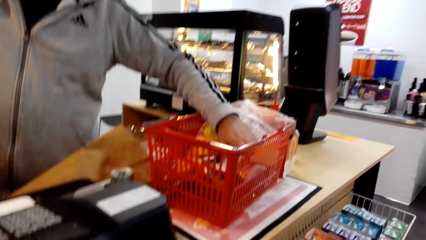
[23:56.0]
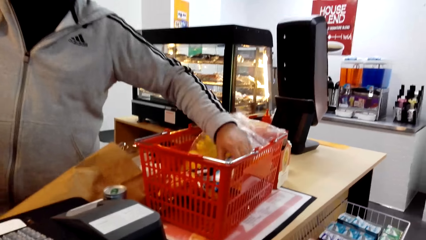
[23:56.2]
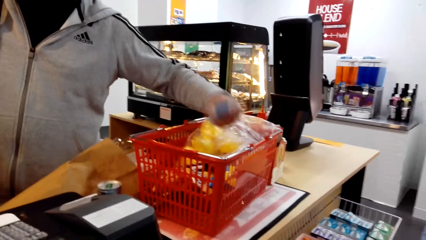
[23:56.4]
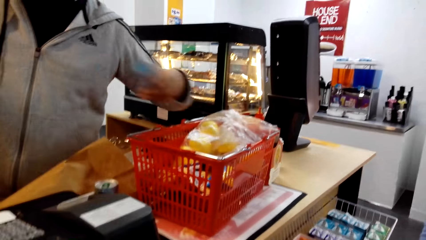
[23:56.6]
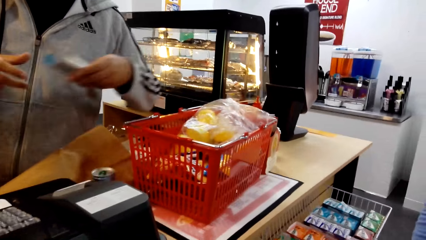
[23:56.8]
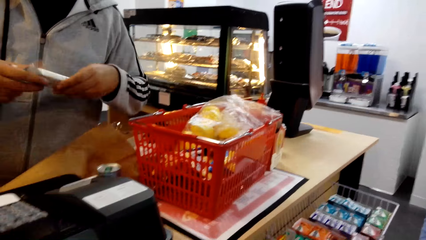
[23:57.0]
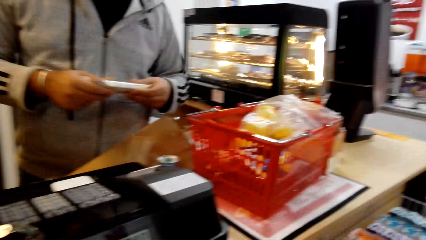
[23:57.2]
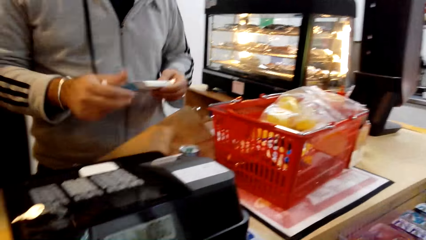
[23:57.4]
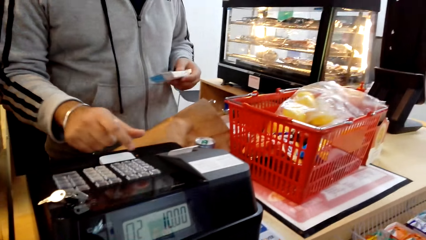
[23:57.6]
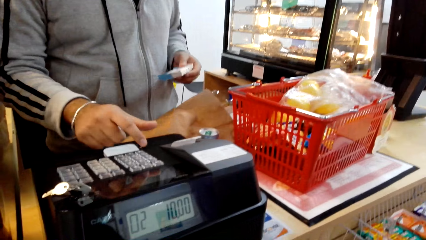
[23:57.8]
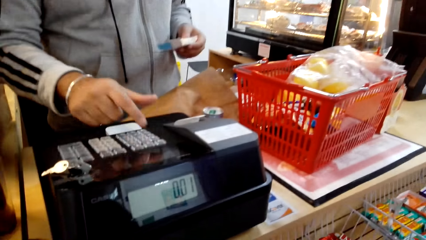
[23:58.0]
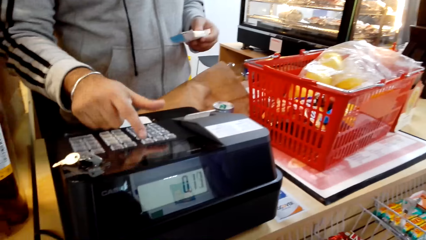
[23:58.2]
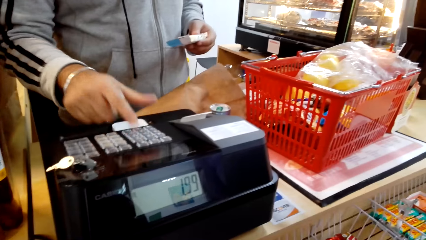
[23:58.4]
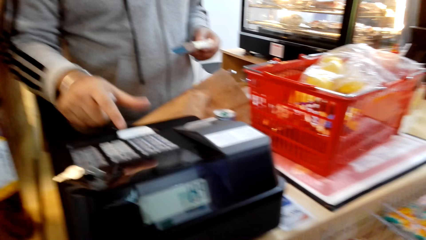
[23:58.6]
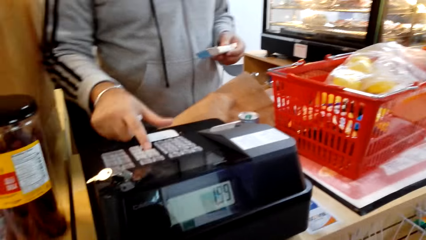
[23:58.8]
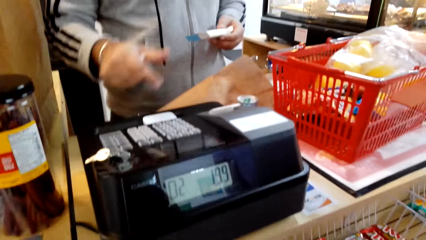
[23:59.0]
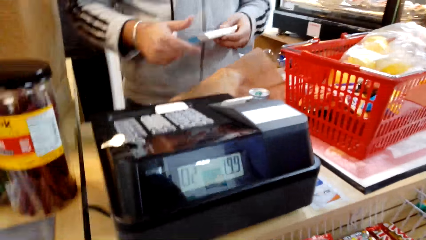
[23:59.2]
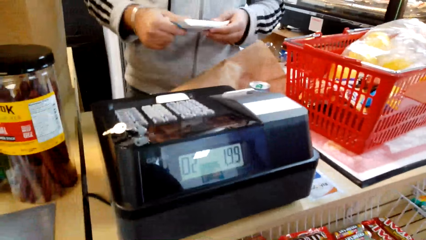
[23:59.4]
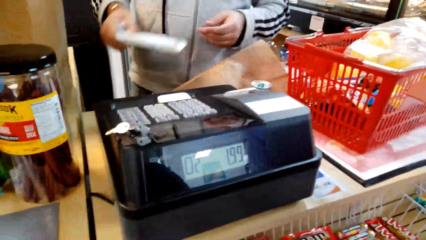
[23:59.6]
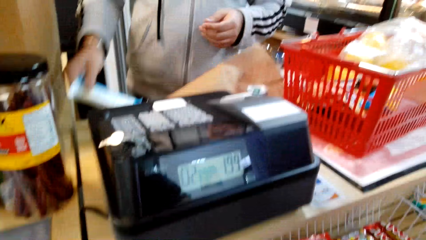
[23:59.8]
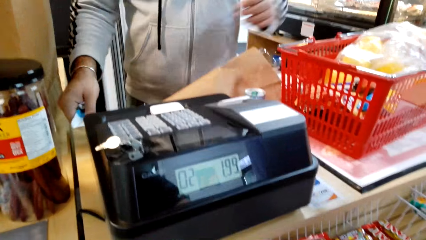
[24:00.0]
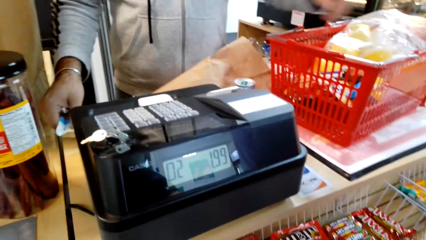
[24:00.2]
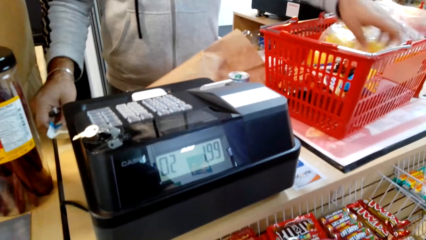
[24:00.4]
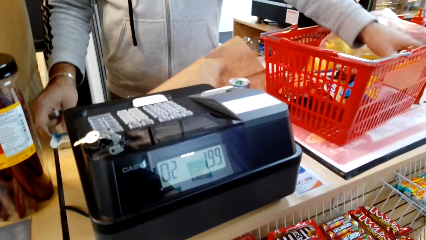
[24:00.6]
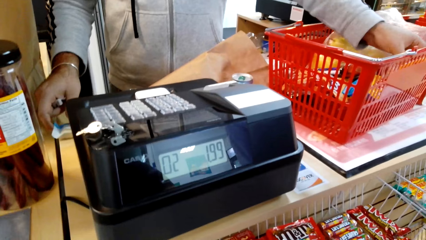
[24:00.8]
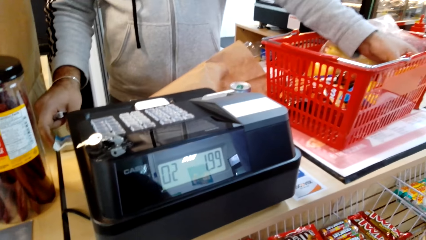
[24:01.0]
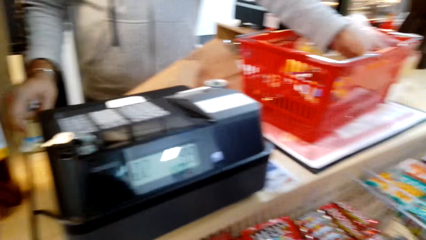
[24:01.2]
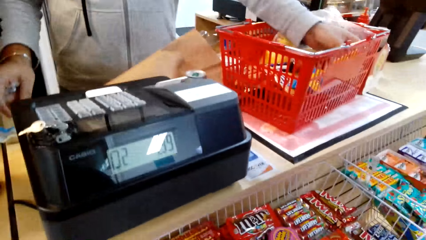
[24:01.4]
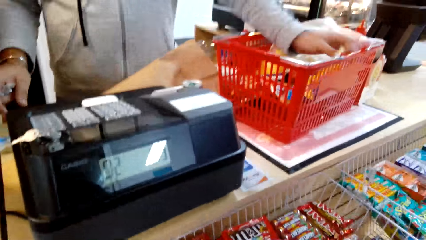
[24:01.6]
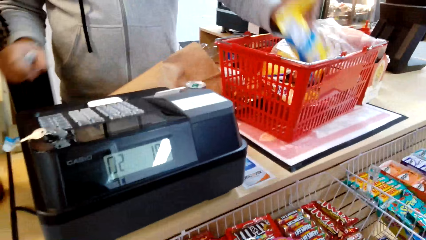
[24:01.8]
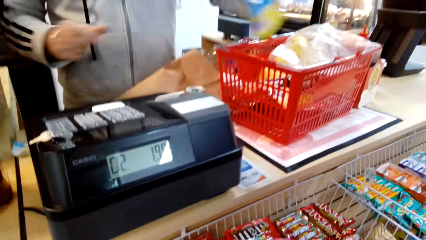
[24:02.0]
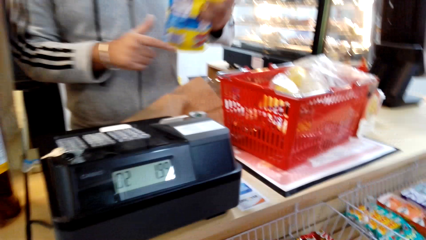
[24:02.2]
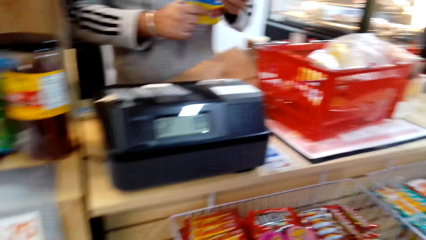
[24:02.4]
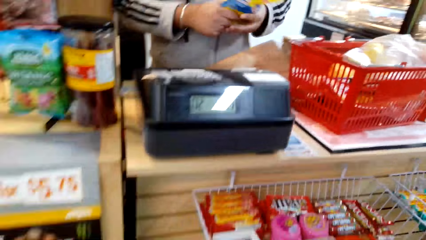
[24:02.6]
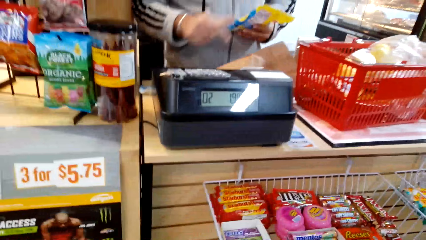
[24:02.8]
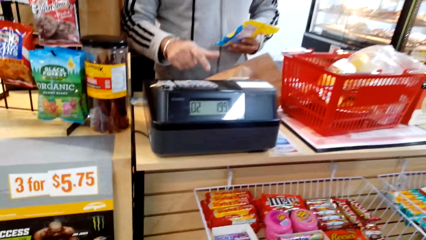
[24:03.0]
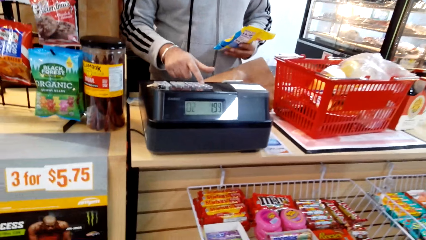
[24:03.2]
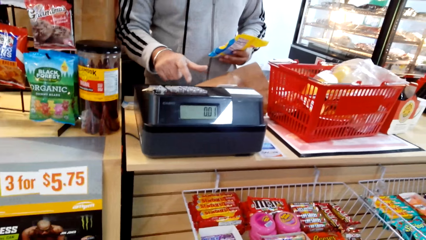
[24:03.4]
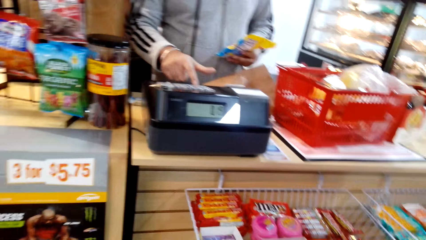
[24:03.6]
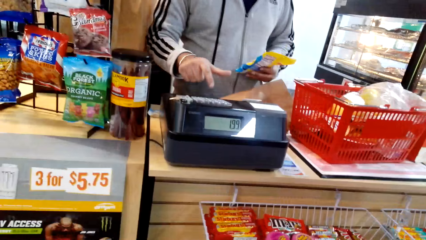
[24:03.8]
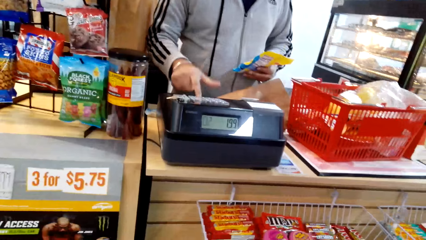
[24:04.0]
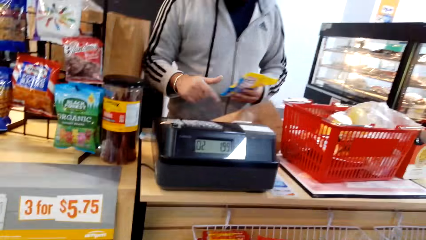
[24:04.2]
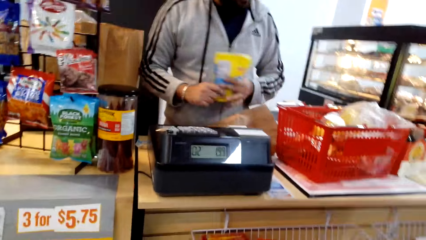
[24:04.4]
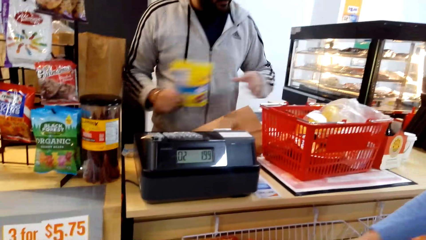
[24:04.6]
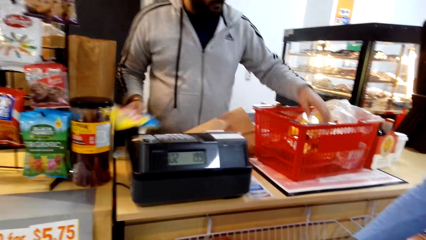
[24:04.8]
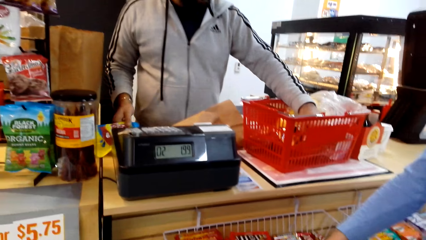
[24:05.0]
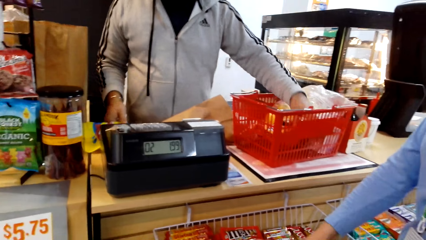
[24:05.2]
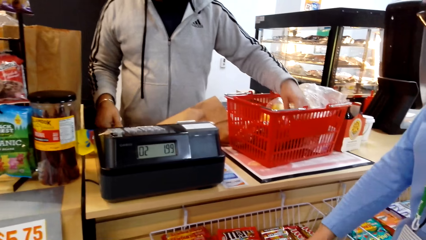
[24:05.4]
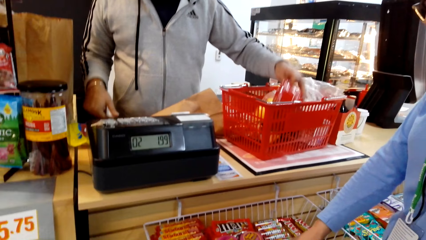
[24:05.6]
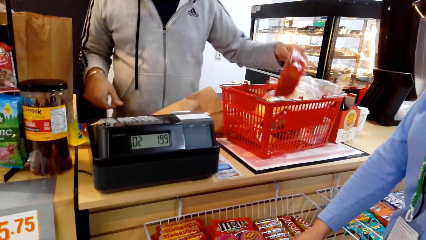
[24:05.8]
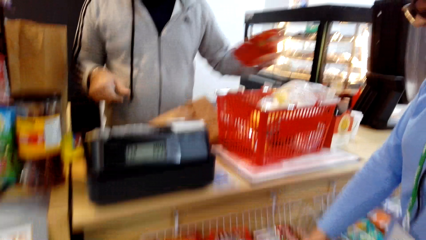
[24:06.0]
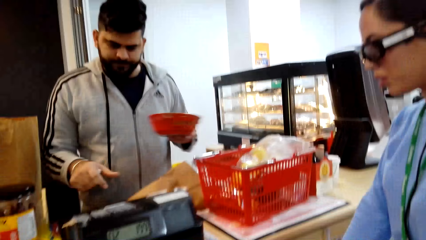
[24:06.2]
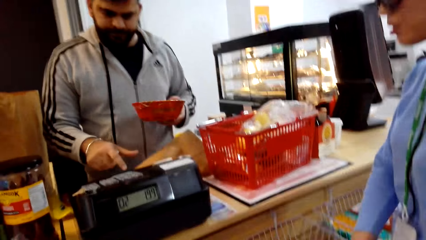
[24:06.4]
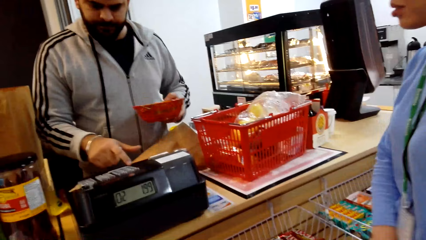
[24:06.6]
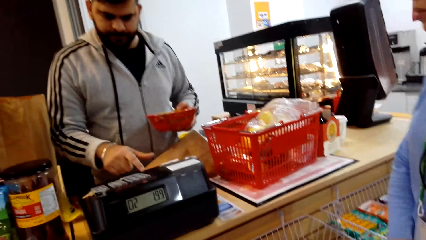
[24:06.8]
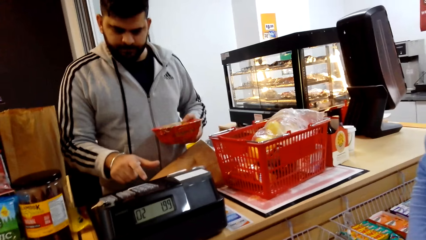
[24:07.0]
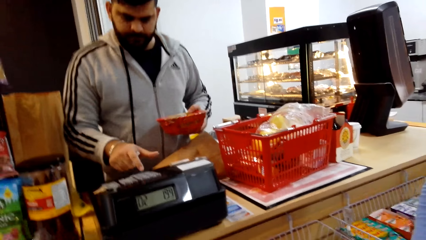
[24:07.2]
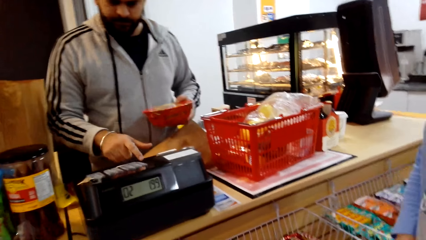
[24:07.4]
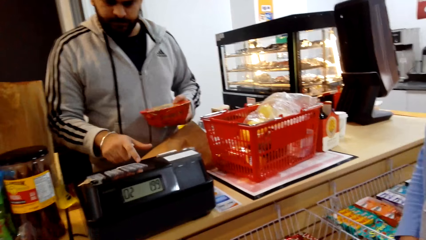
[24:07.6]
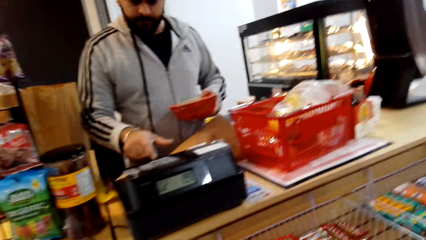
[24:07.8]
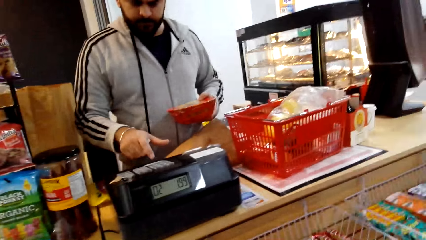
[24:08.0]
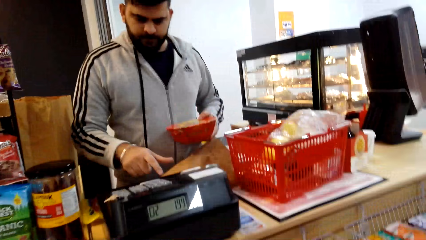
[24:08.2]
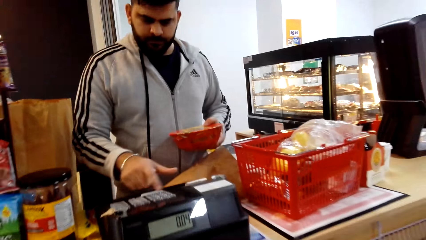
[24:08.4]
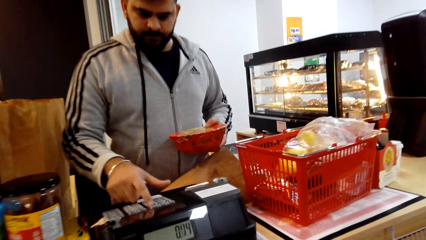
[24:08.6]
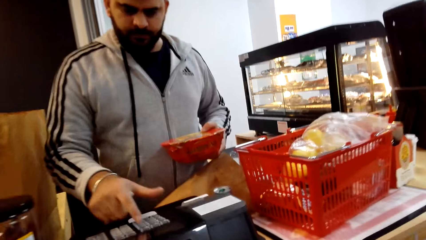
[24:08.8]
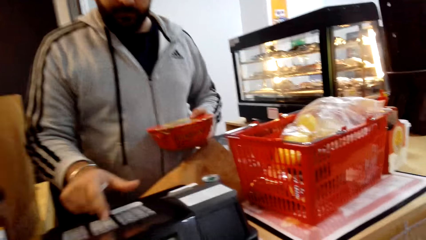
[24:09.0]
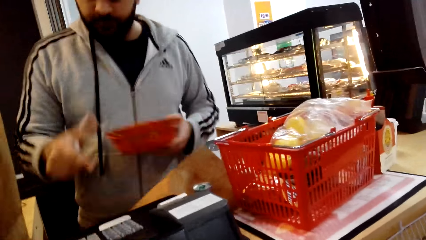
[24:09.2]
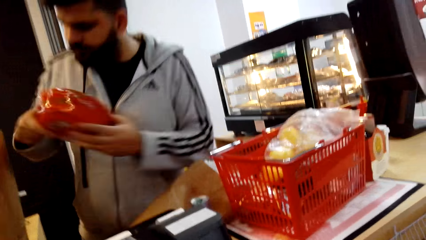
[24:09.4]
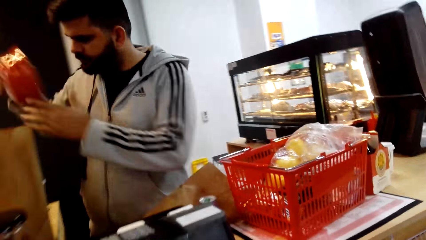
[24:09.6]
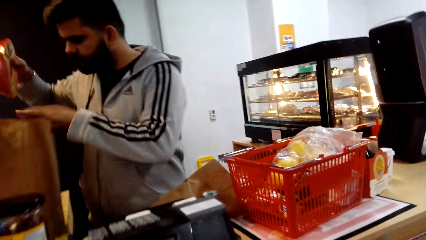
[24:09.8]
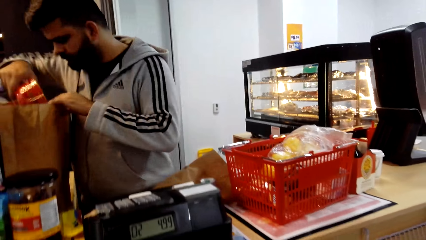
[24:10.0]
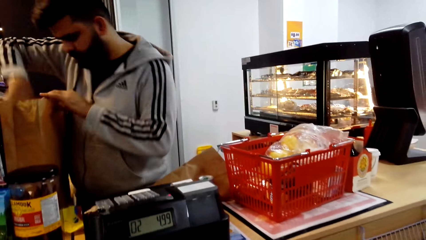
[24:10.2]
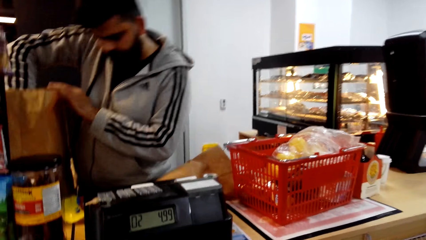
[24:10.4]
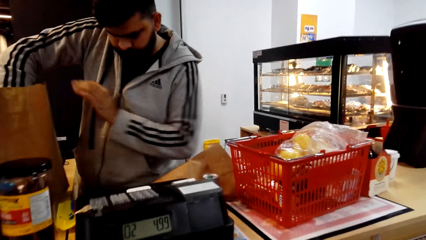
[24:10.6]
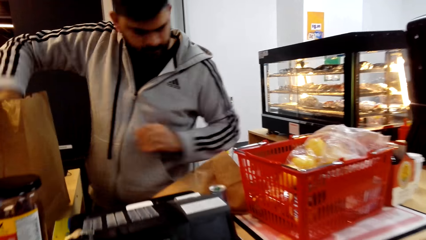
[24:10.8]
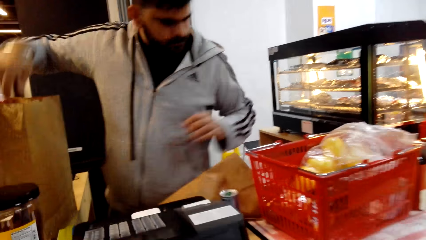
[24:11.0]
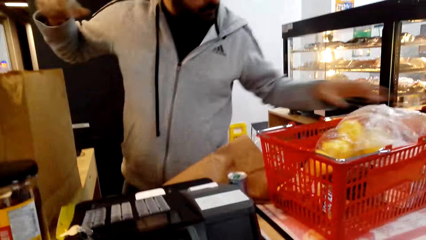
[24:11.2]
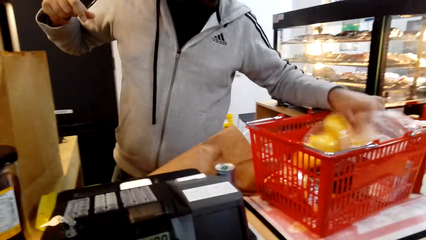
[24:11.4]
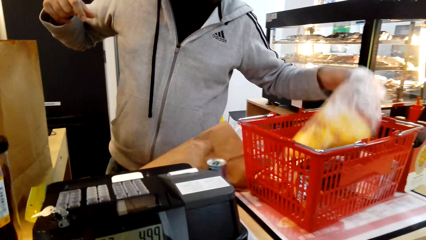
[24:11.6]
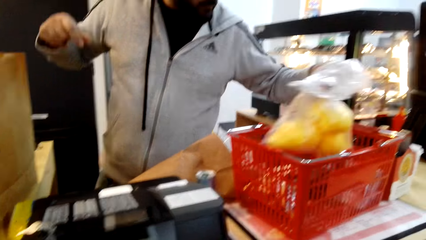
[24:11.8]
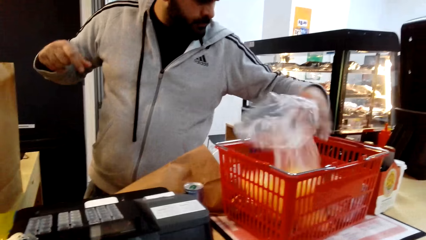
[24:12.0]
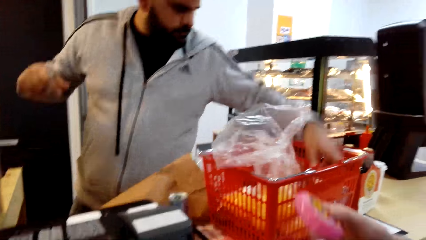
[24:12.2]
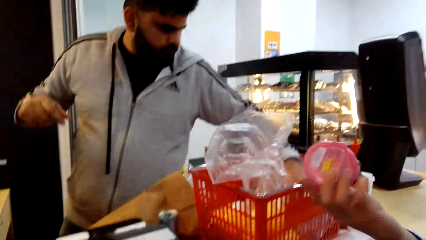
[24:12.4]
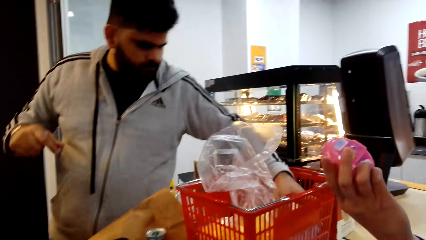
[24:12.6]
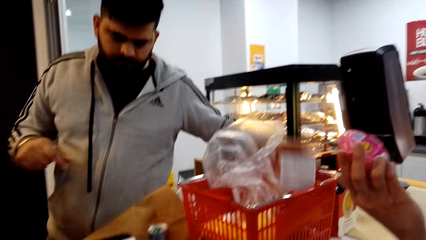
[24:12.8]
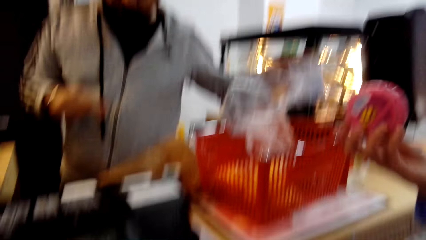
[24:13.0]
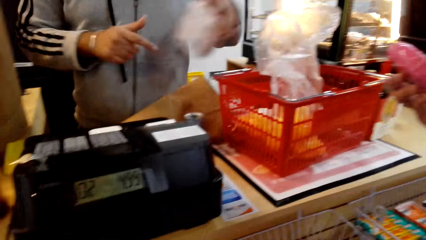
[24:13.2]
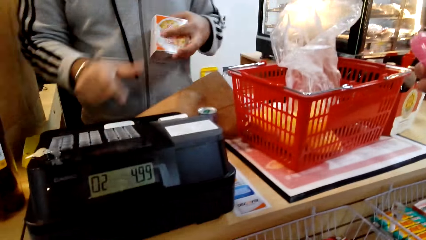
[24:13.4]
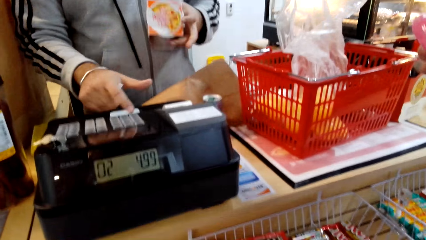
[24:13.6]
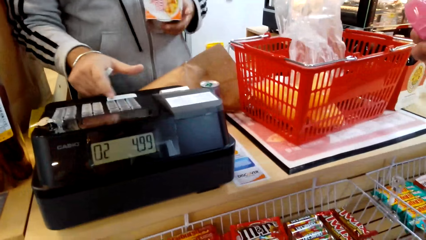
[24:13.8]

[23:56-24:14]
A man packed the item and clicks the paying machine. The man does calculation of the luggage. The man packed the item and clicks the paying machine. The man packed the item. The camera wearer picks the items in the basket.
